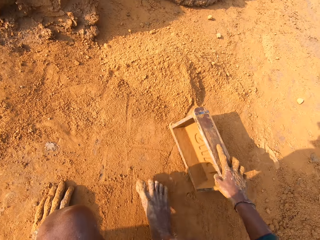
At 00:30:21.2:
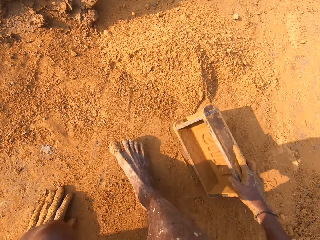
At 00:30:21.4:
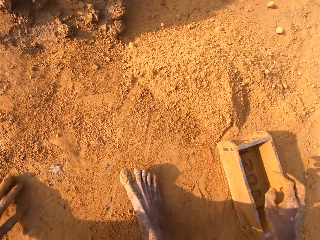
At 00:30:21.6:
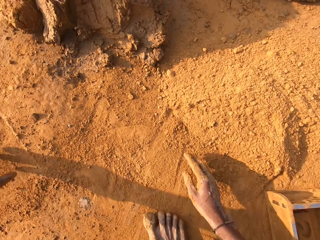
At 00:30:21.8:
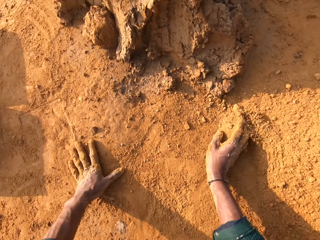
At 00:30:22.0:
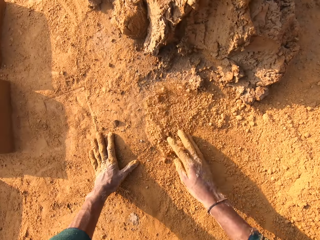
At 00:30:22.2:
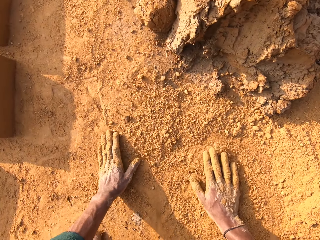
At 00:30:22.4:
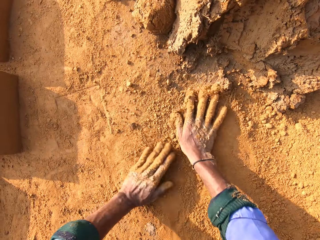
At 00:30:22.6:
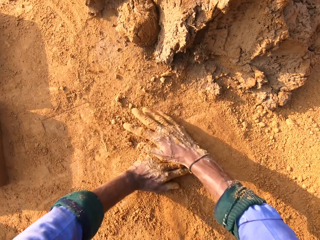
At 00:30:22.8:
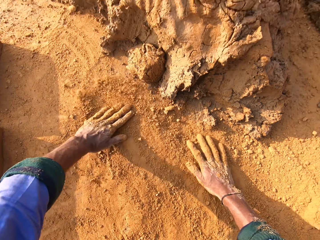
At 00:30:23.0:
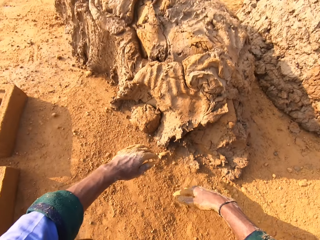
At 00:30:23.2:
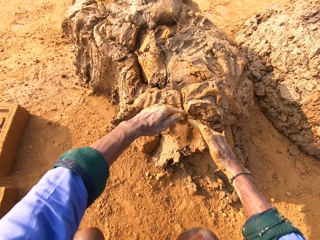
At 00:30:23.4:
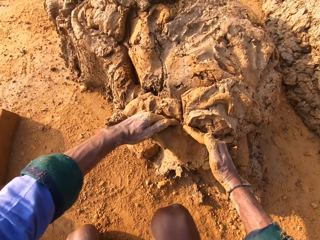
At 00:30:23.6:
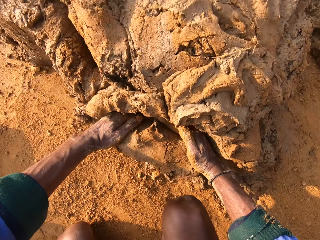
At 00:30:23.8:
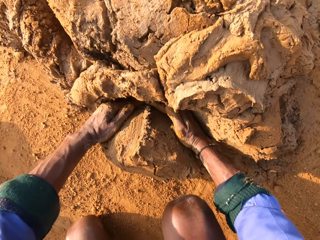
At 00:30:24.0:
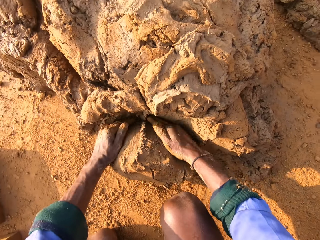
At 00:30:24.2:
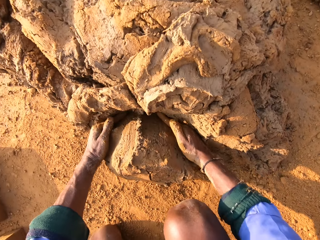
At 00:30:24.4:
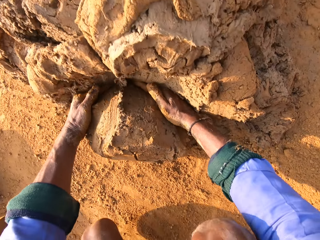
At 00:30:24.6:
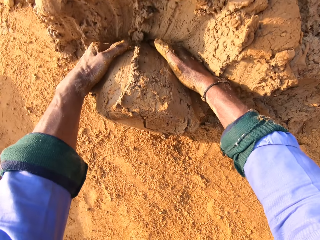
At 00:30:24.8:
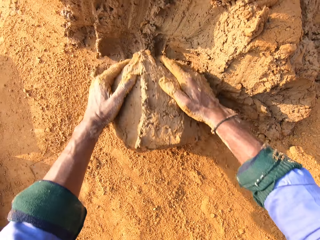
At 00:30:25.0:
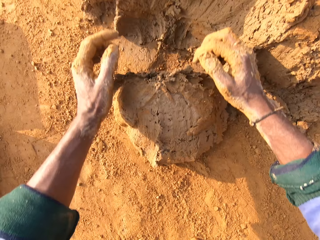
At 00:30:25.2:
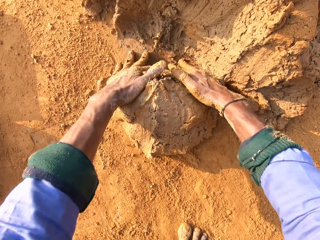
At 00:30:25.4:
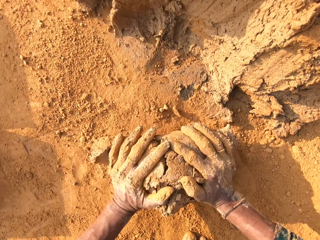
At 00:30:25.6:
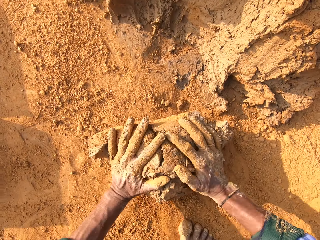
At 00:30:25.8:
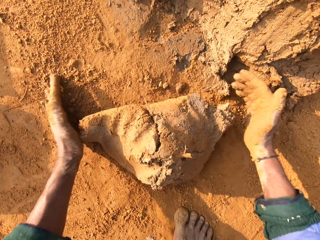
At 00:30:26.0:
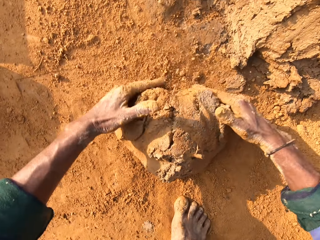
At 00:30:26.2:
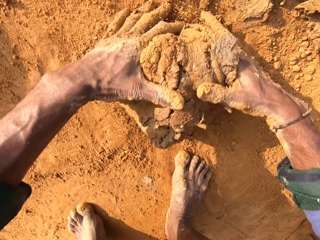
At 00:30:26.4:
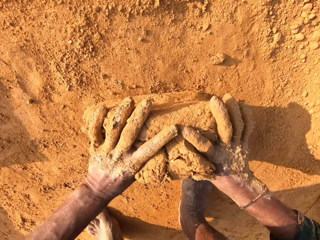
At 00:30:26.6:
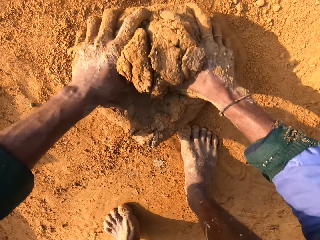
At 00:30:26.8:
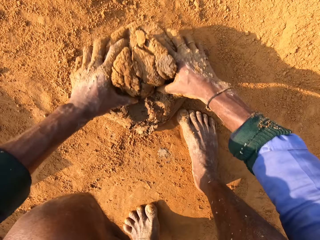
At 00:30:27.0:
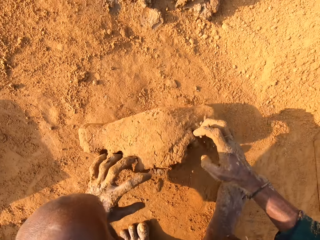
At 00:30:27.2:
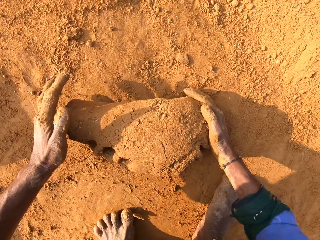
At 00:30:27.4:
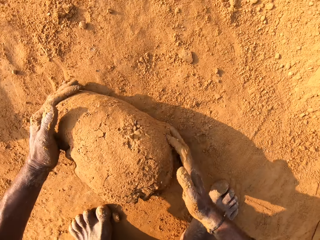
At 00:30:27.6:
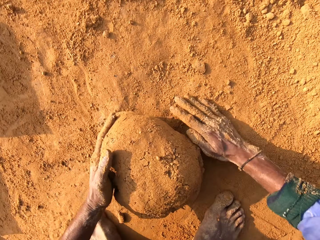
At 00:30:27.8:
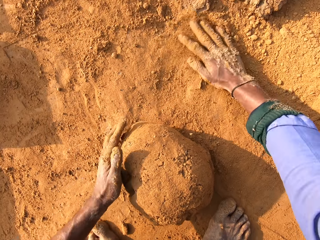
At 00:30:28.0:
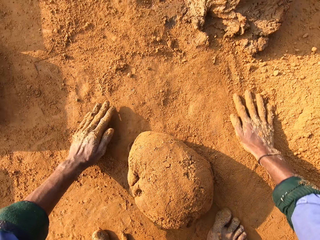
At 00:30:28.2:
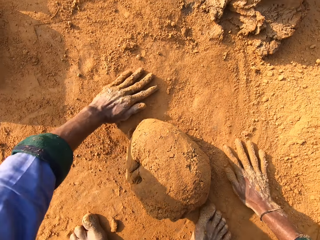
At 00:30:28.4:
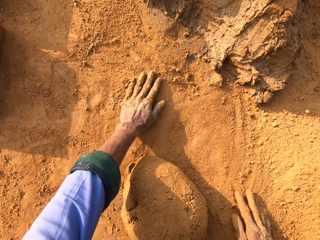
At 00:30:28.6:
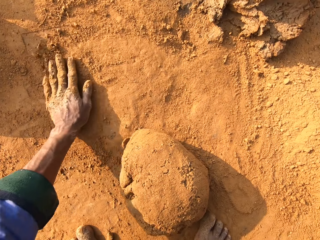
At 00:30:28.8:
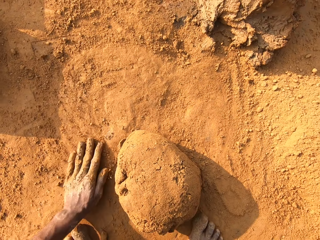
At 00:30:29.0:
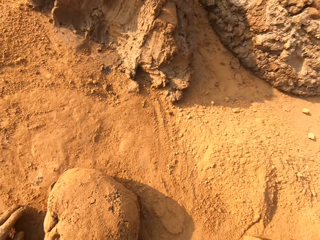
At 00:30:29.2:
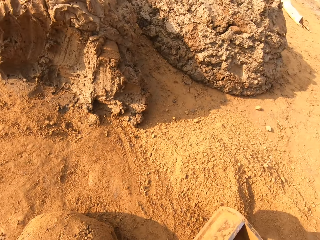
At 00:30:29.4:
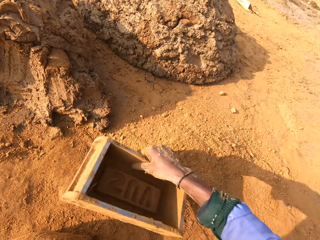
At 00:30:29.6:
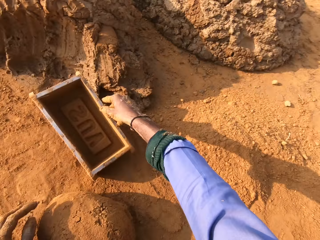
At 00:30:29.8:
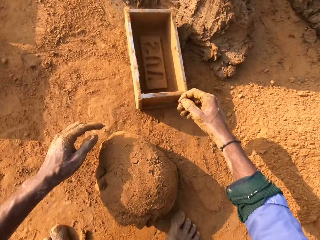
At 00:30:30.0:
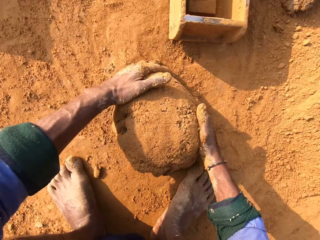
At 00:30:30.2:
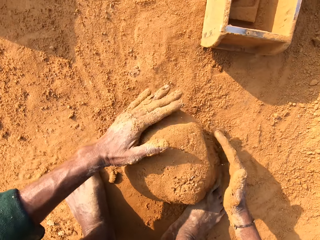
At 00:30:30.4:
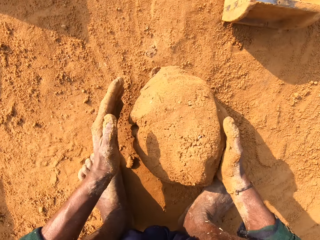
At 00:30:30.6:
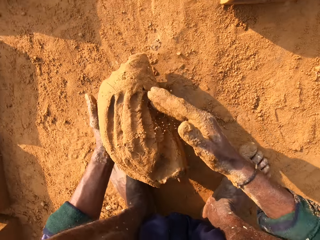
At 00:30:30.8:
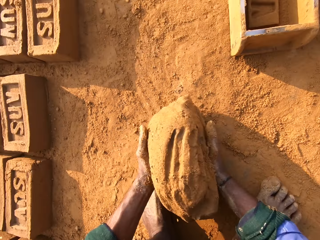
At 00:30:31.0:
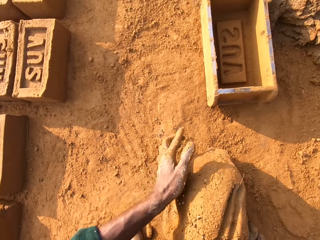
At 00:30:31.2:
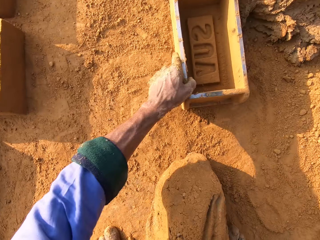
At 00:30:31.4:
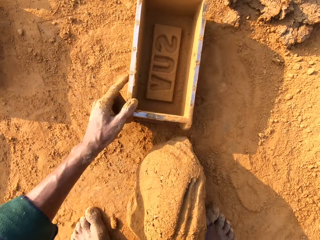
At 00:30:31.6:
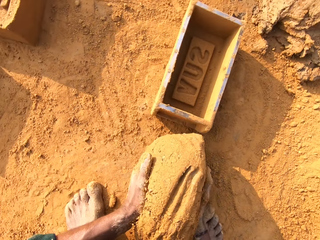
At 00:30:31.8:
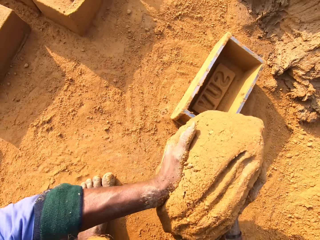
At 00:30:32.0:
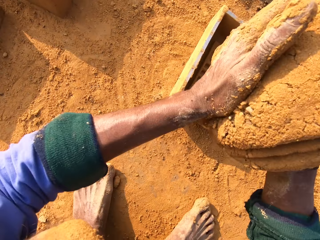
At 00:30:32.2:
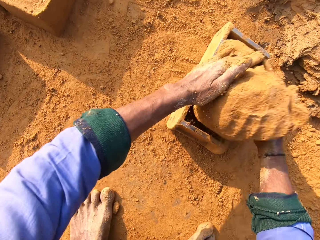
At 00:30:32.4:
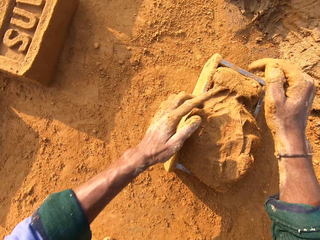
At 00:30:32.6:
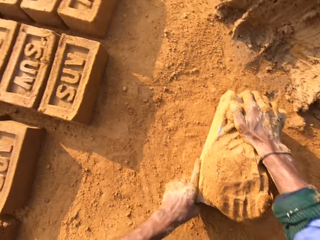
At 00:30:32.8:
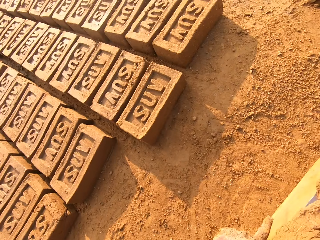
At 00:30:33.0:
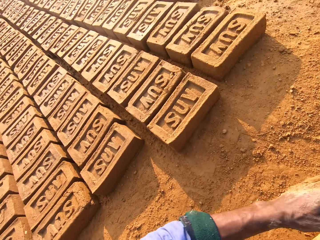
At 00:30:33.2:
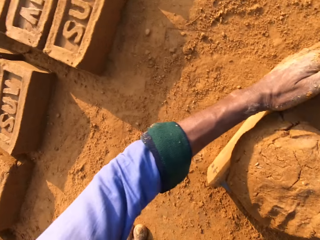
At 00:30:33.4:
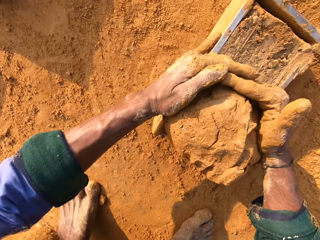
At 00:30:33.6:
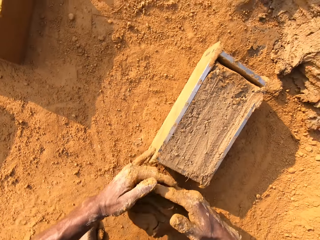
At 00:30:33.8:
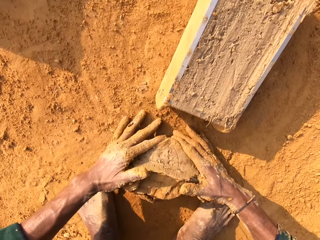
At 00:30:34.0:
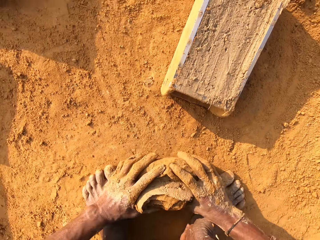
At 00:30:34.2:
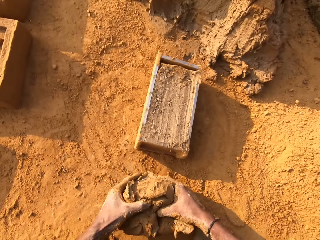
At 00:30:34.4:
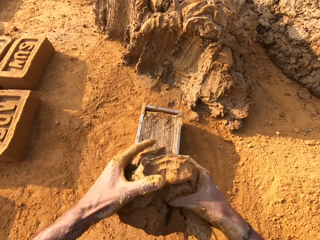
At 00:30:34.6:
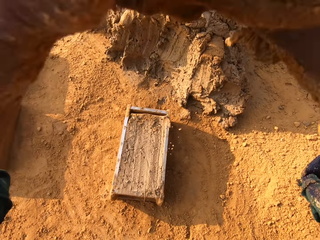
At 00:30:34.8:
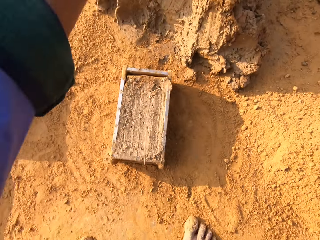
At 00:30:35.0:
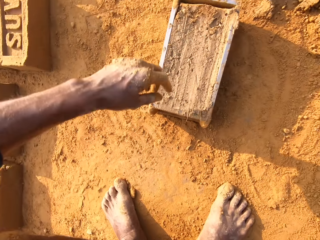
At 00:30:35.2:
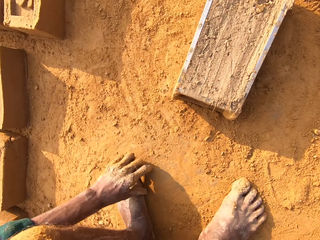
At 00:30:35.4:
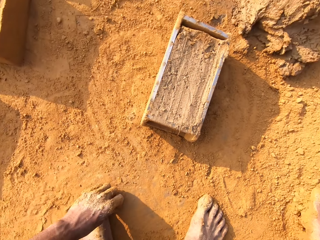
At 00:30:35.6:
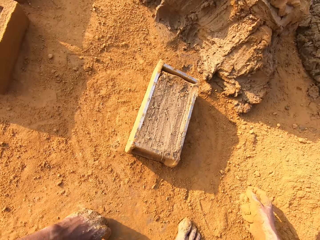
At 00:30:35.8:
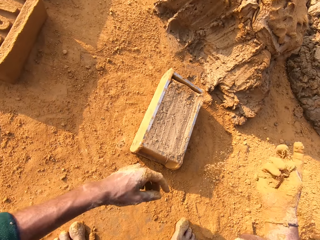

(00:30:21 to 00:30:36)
The camera wearer puts a brick mold on the ground. They spread the soil. They scoop molding clay and cut the mud. They roll the molding clay on the floor. They spread the soil, pick the brick mold, and throw the brick mold. They pick the mud and pick the brick mold. They pull the brick mold closer, put the molding clay in the brick mold, and press the mud. They cut the mud and remove extra molding clay from the brick mold. They pick the mud.

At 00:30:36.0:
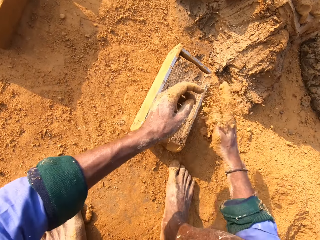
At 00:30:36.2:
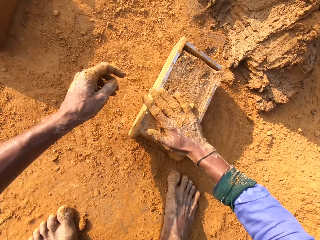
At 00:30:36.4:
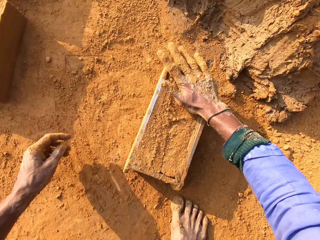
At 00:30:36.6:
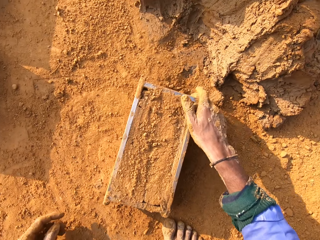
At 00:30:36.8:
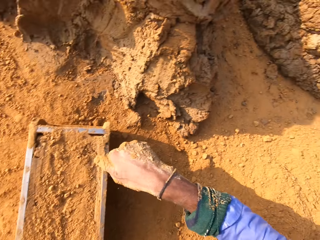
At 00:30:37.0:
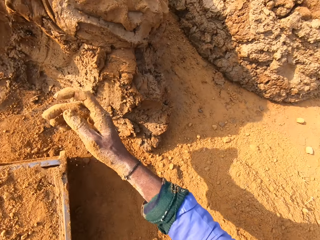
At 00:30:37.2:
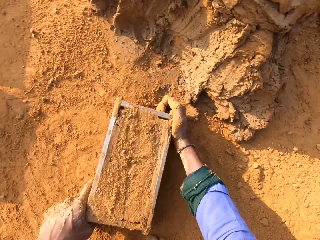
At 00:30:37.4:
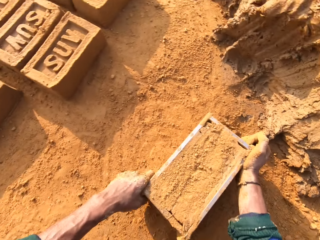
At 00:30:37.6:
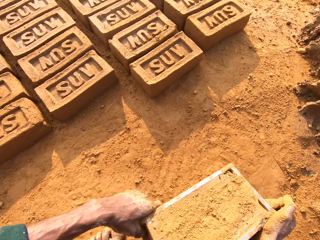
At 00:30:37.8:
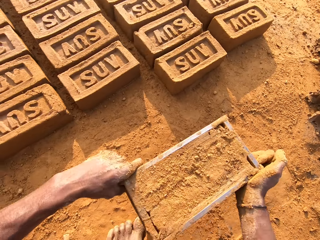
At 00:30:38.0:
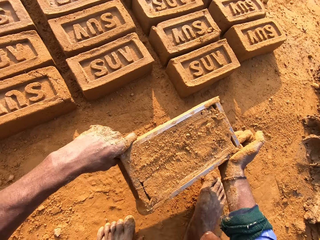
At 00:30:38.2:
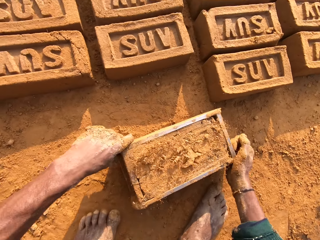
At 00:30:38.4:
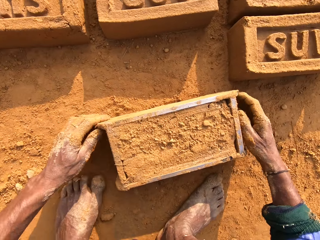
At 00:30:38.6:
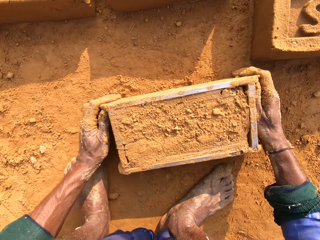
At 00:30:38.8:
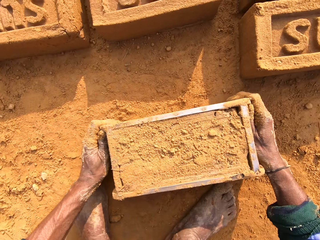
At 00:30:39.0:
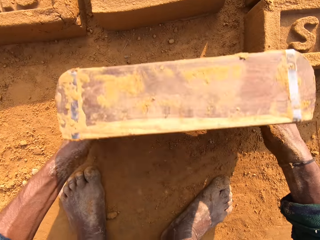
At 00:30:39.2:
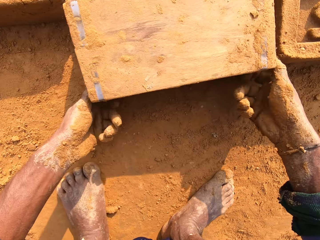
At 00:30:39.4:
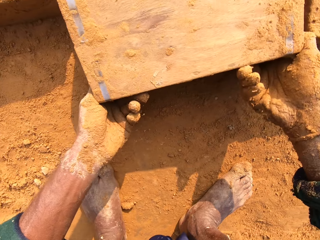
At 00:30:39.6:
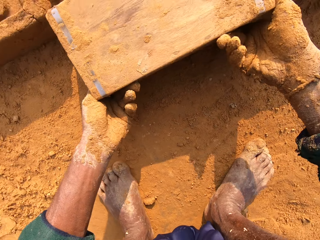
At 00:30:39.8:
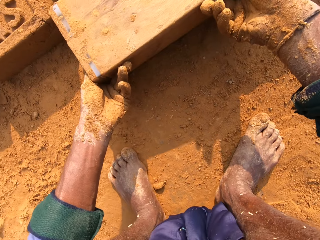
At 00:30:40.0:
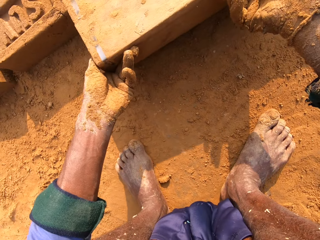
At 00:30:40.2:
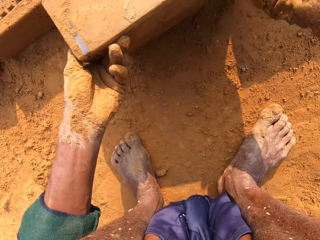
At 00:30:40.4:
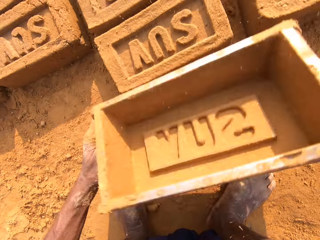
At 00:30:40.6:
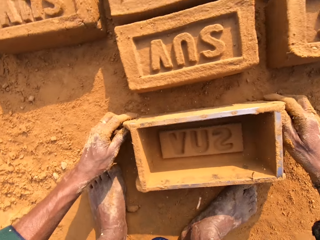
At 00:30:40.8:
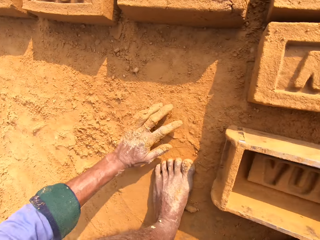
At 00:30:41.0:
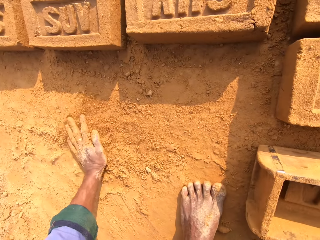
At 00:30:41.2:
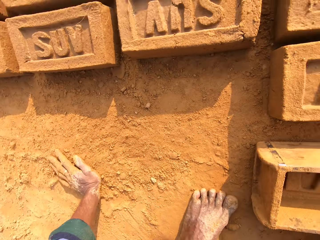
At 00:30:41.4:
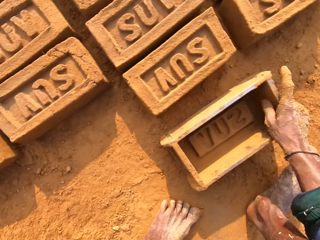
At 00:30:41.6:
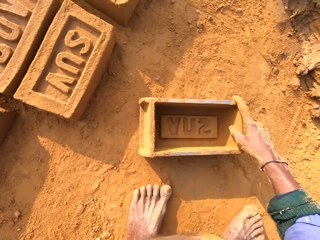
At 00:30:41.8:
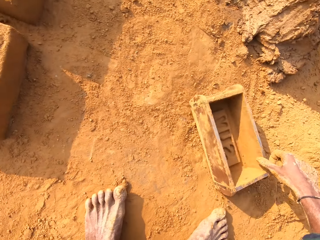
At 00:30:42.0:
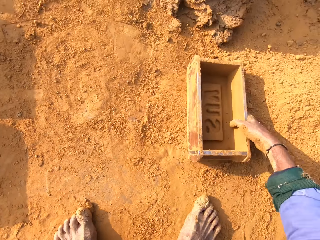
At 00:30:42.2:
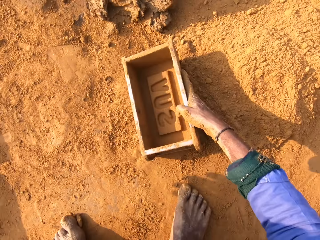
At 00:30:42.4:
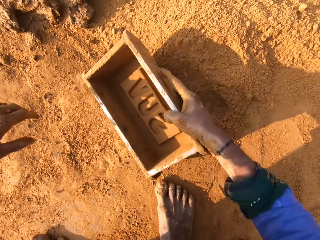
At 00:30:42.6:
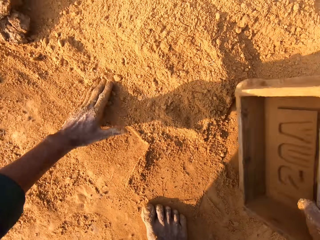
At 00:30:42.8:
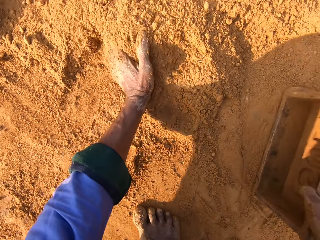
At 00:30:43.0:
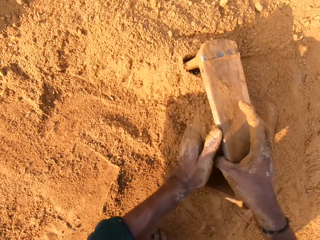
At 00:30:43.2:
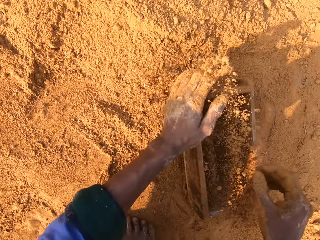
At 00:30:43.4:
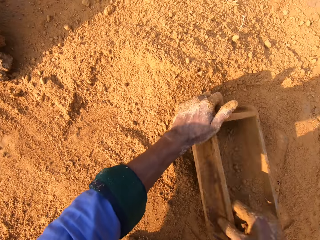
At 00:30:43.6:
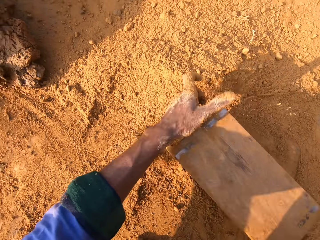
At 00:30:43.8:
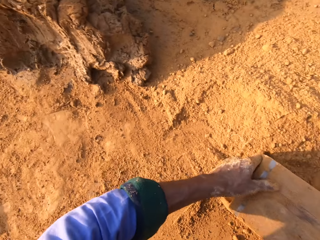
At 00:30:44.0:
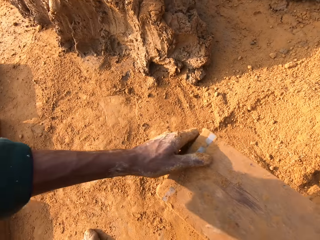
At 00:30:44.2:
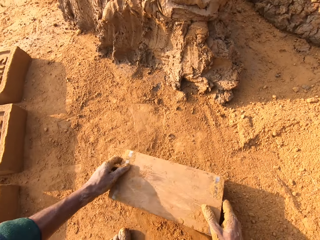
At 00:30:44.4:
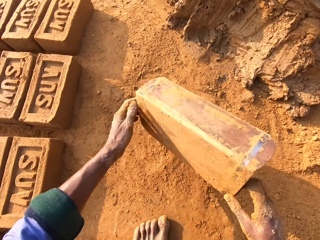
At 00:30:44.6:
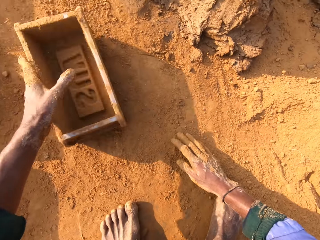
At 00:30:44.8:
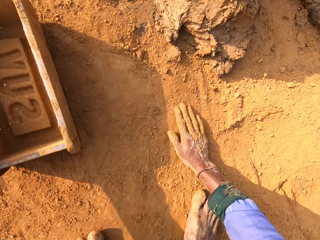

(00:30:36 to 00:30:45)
The camera wearer picks the soil. They spread the soil on the mud and cover the brick mold with soil. They put the brick mold on the ground and flip the brick mold on the ground. They remove the mud brick from the brick mold and put the brick mold on the ground. They touch the soil and pick the brick mold. They put the soil to the brick mold, collect soil with the brick mold, and pour the soil.
